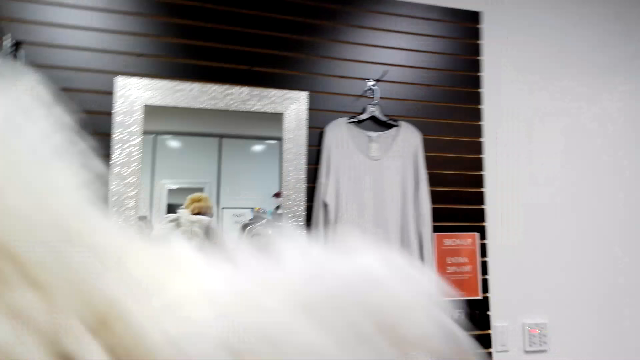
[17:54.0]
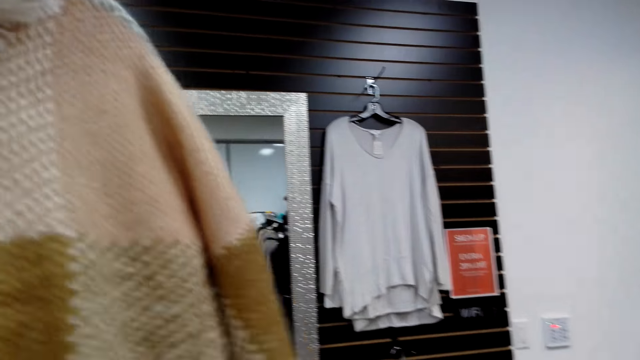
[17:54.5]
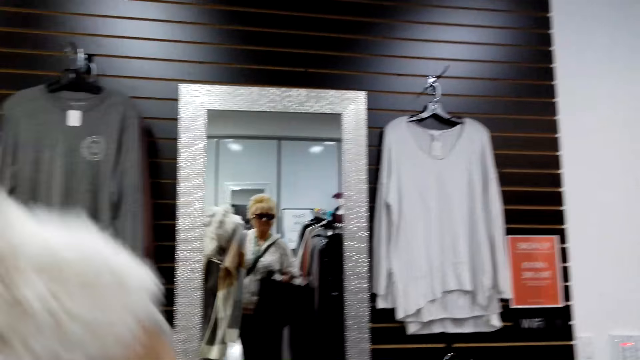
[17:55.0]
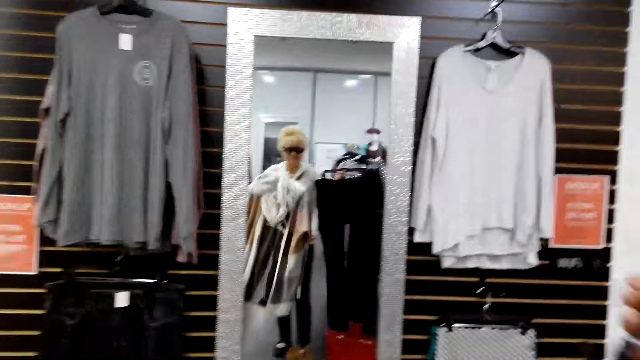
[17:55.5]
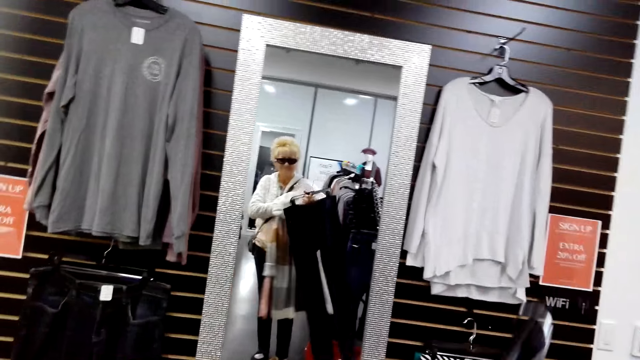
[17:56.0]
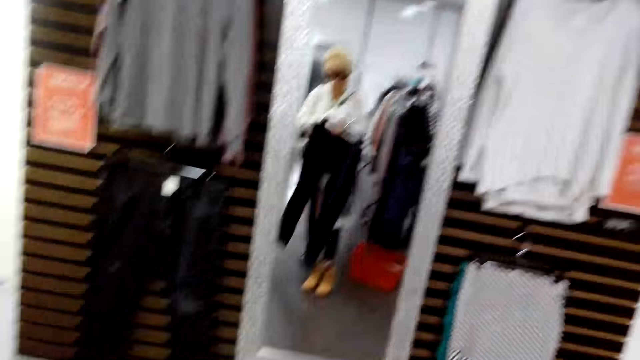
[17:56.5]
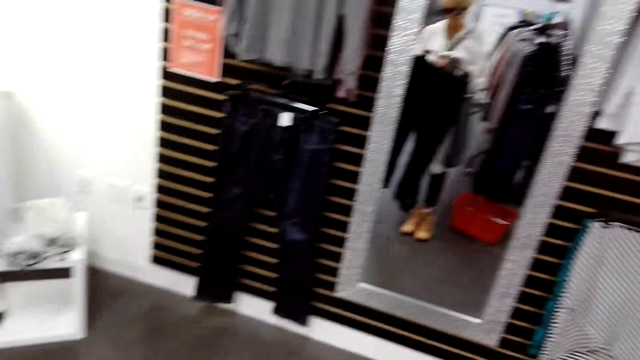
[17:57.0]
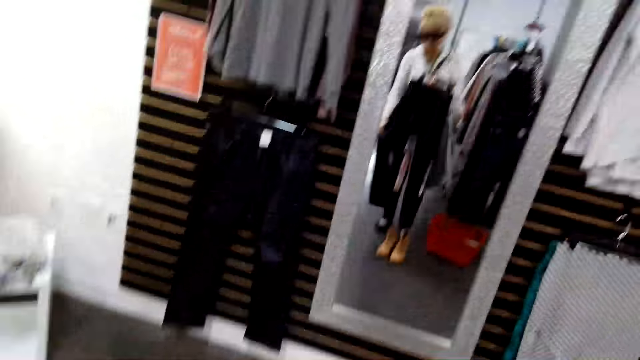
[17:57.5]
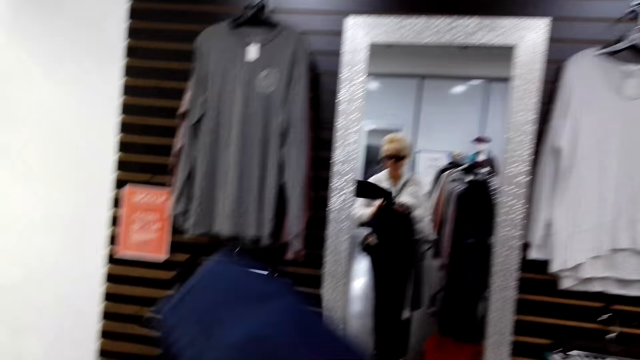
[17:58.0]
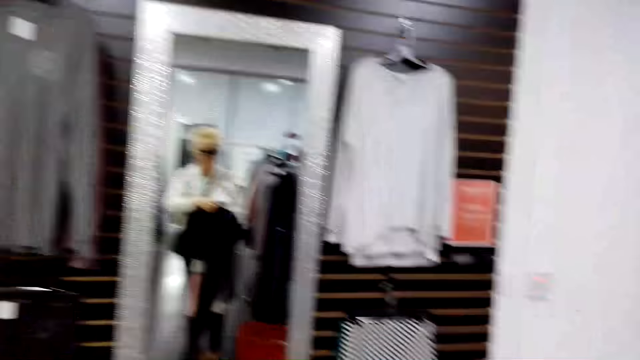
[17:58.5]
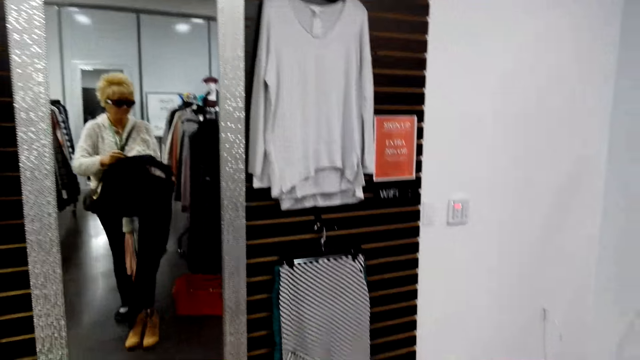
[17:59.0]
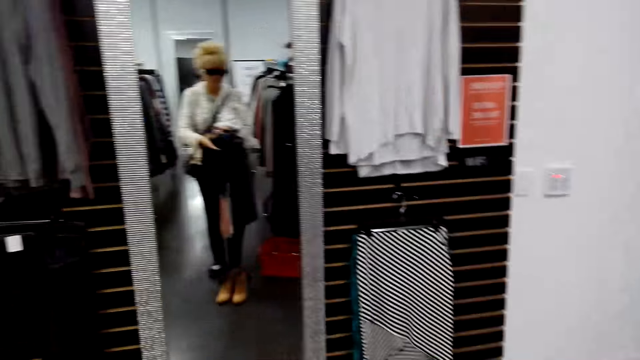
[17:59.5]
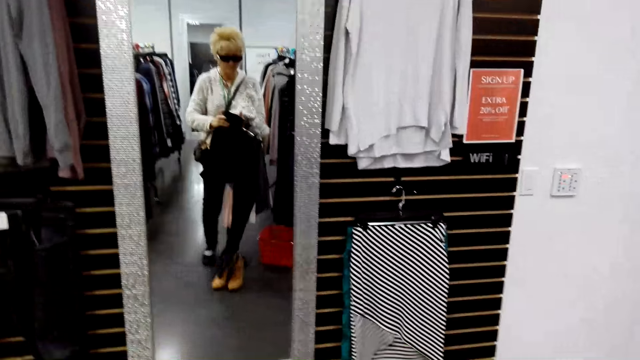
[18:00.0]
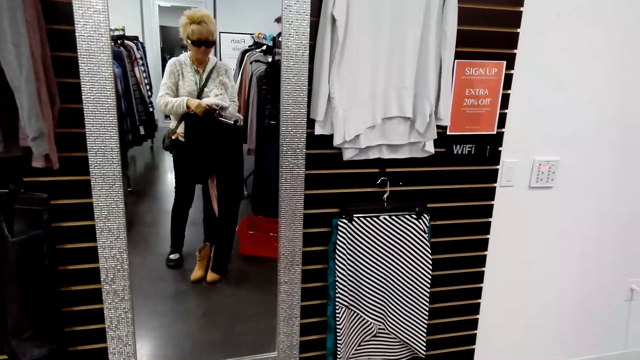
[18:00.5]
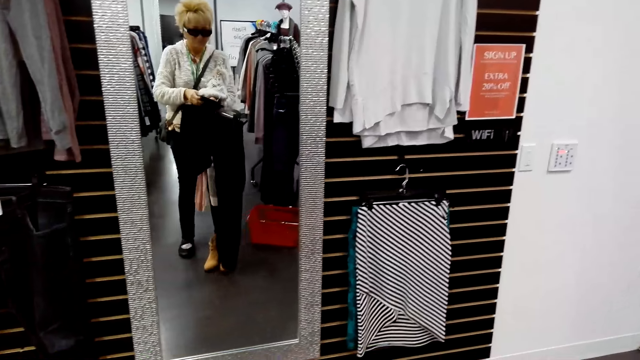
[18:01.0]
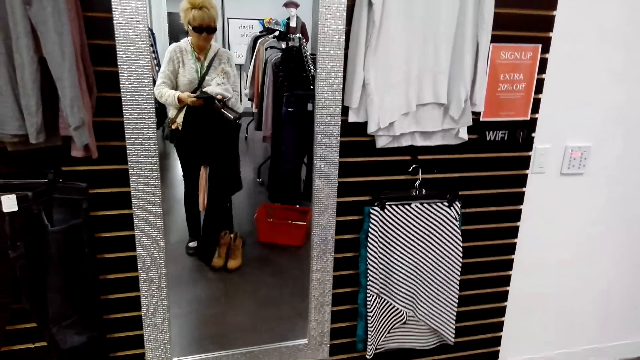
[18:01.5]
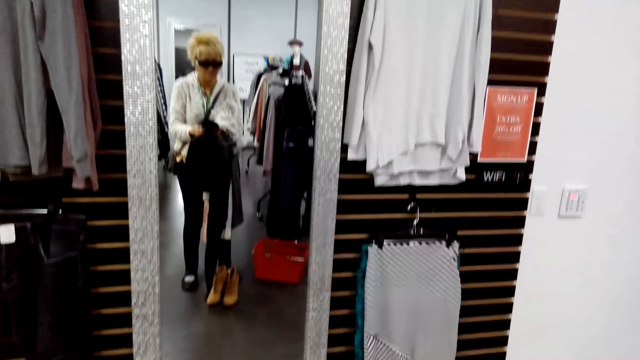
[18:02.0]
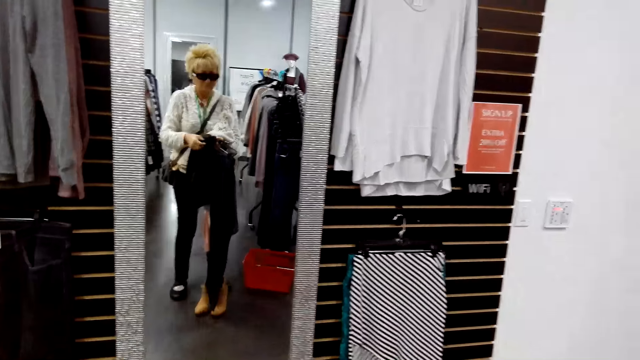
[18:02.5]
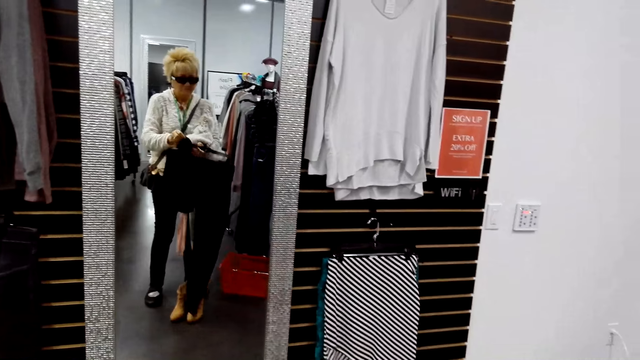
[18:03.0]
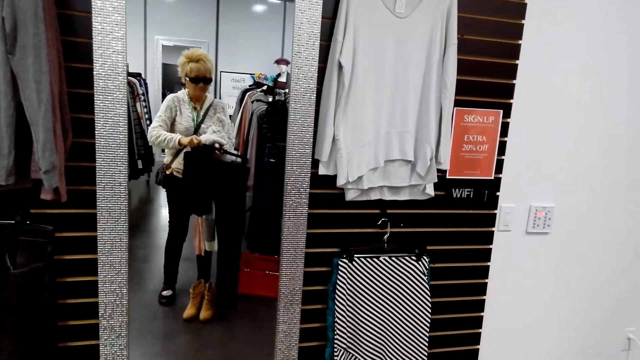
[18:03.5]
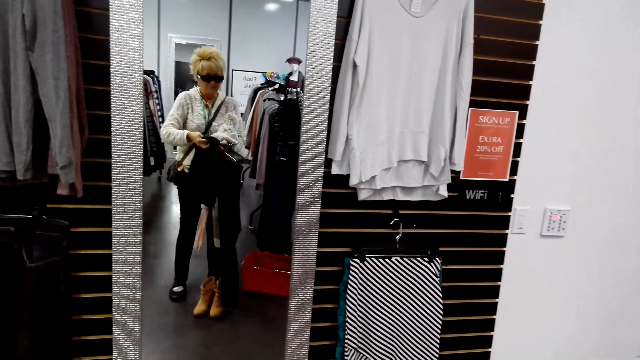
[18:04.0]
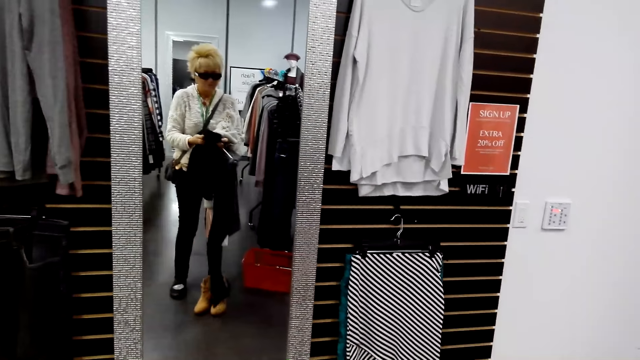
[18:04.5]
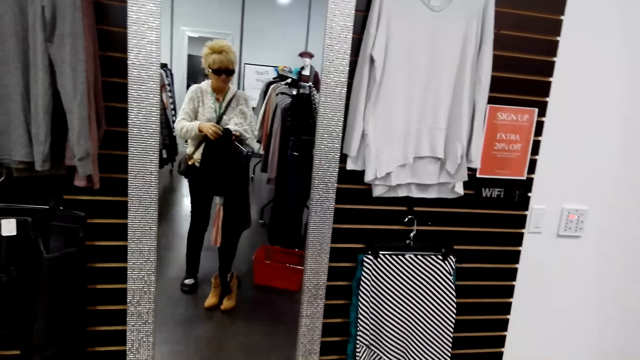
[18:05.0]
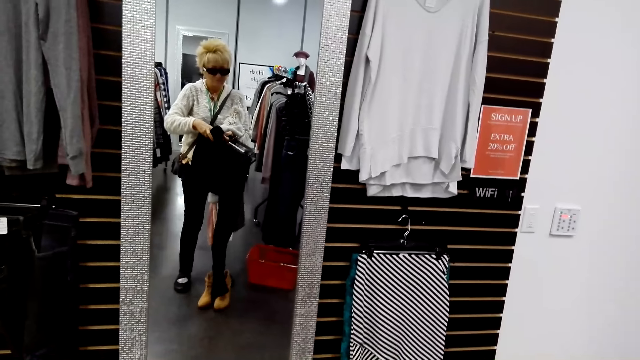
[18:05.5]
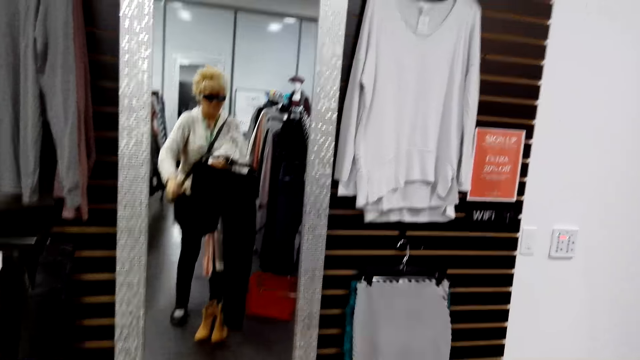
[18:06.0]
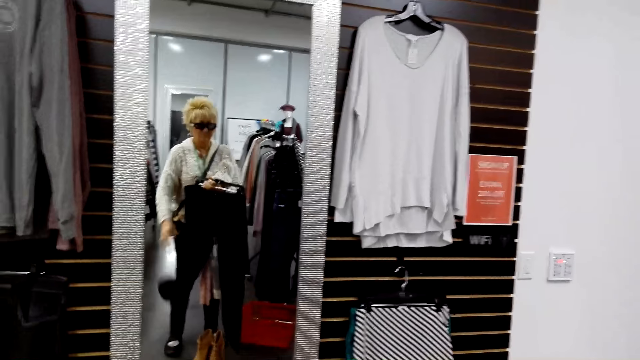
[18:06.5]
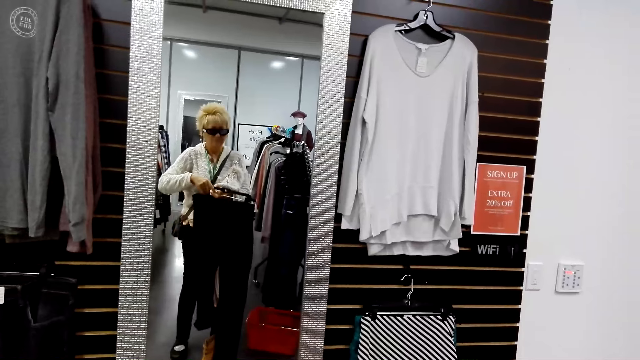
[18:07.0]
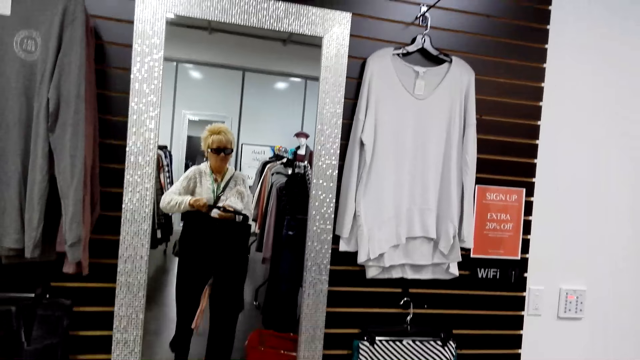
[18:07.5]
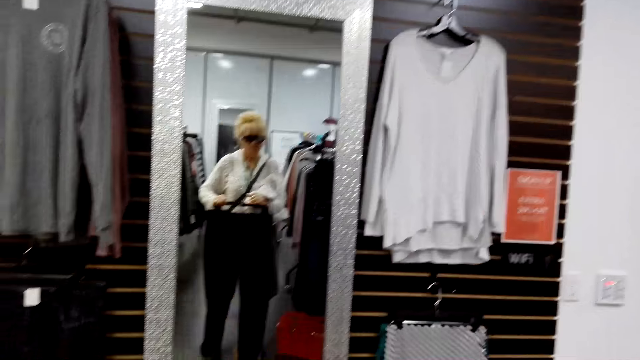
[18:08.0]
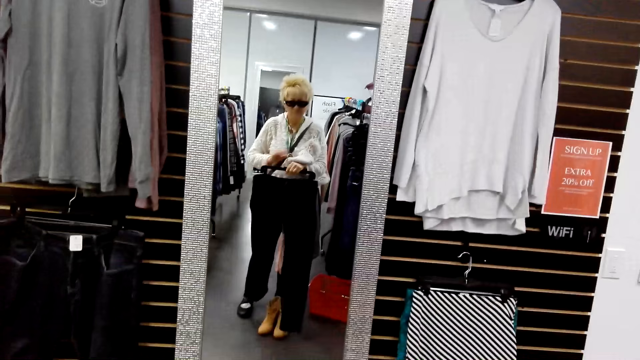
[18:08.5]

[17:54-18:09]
The camera wearer looks at a trouser. They fold the trouser. They look at the mirror. They adjust the clothes on the mirror.

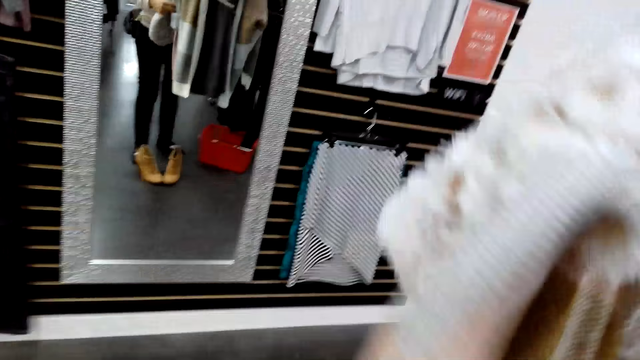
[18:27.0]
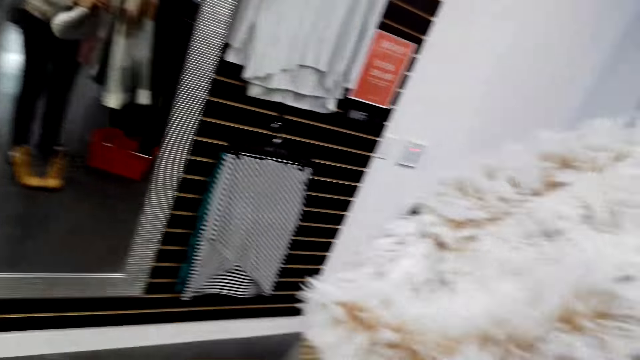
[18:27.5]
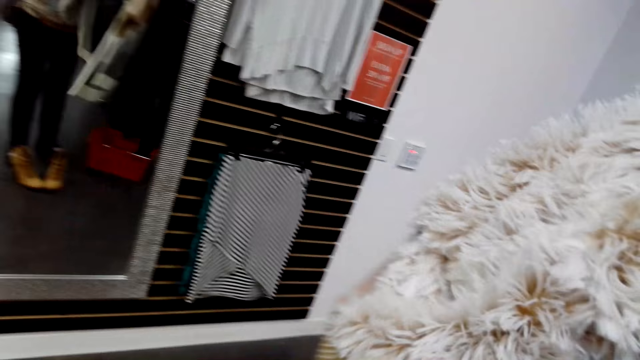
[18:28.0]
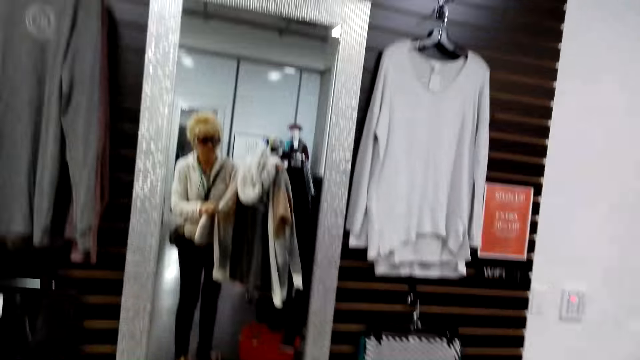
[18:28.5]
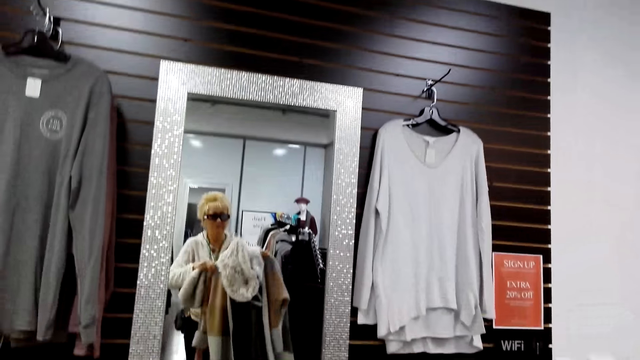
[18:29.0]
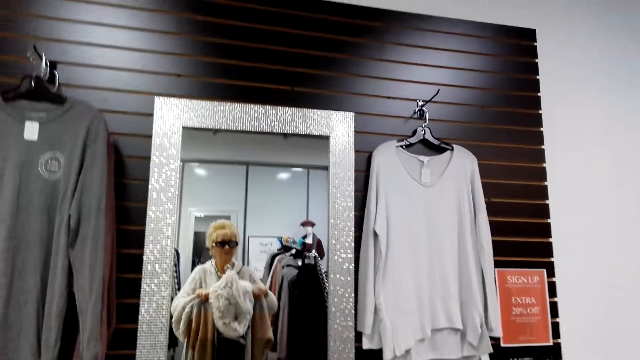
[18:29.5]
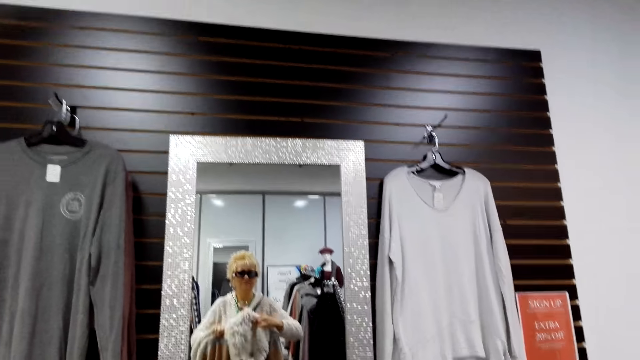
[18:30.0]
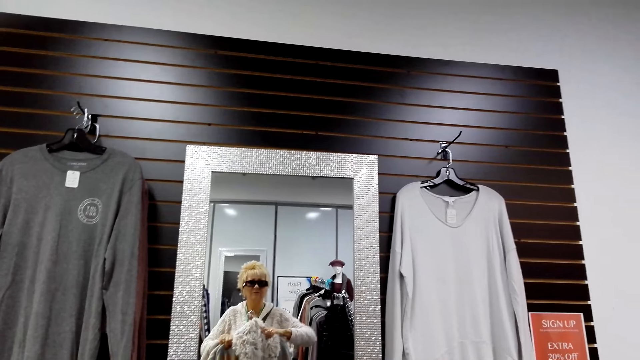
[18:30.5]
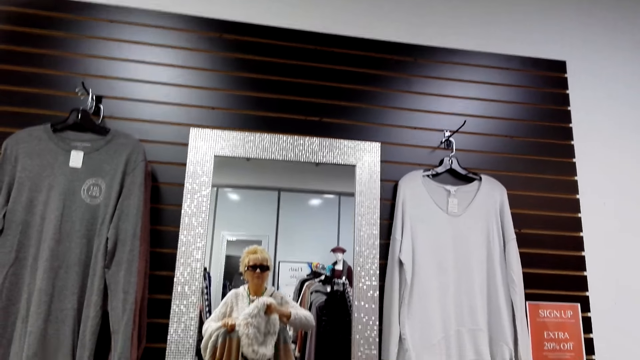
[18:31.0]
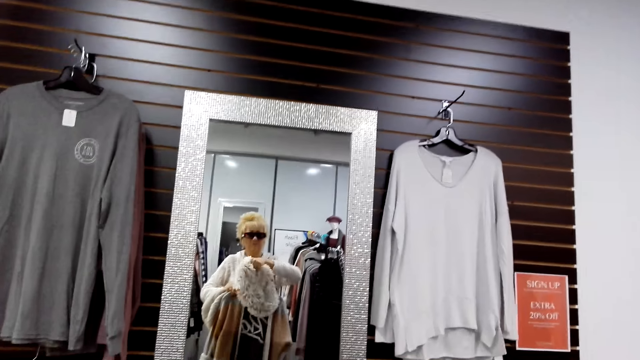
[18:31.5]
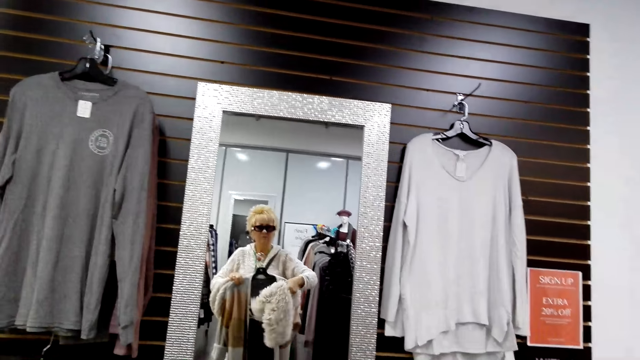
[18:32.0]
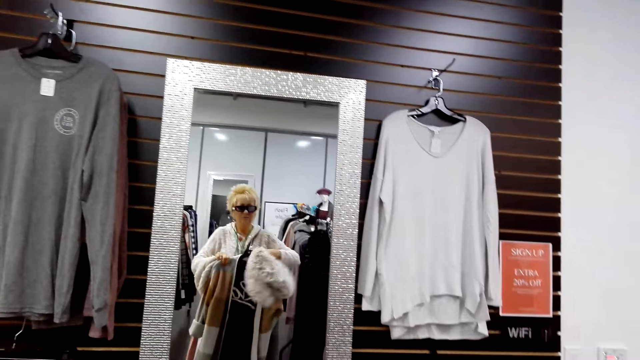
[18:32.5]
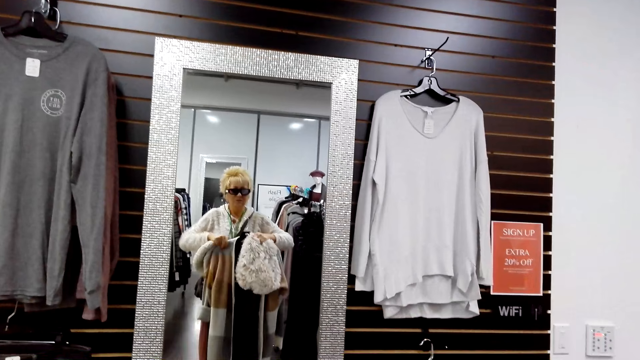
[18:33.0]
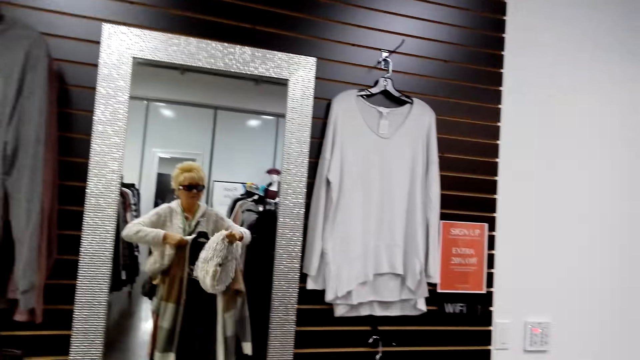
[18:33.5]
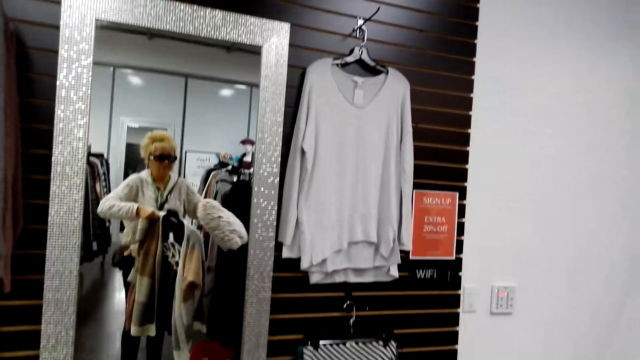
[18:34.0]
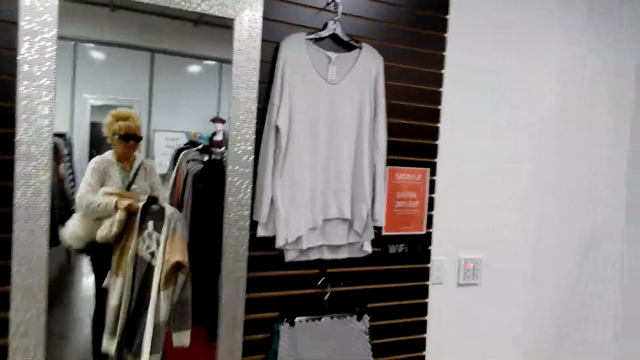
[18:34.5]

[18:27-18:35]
The camera wearer looks at the clothes. They remove the scarf from the hanger.
